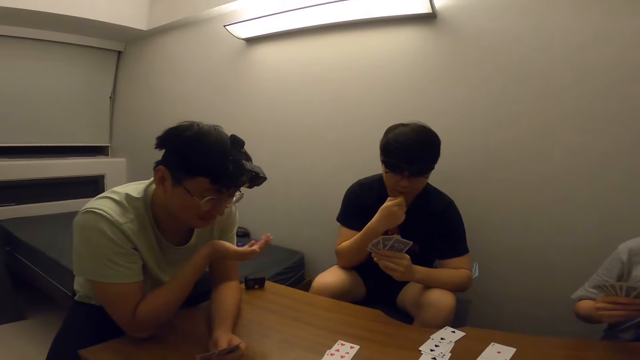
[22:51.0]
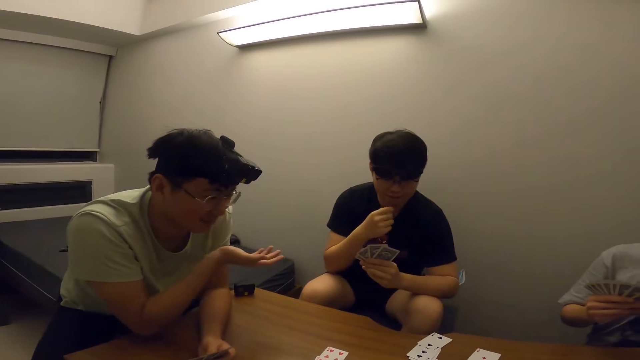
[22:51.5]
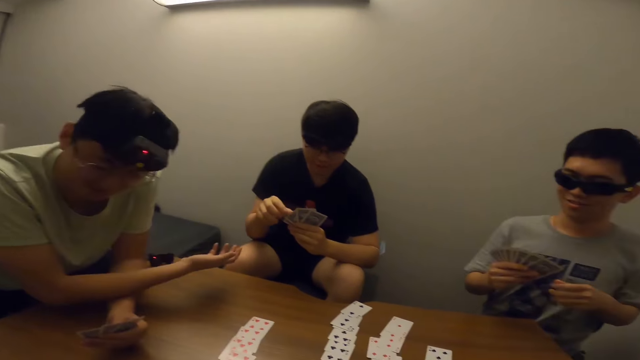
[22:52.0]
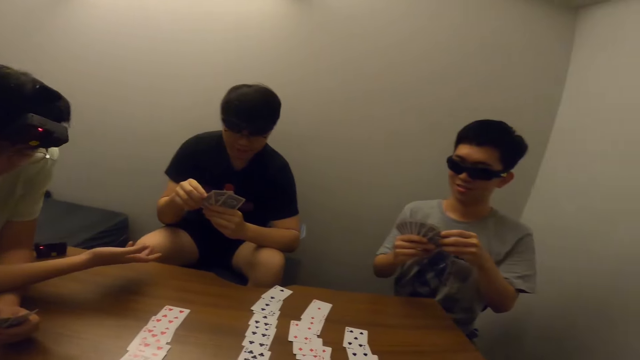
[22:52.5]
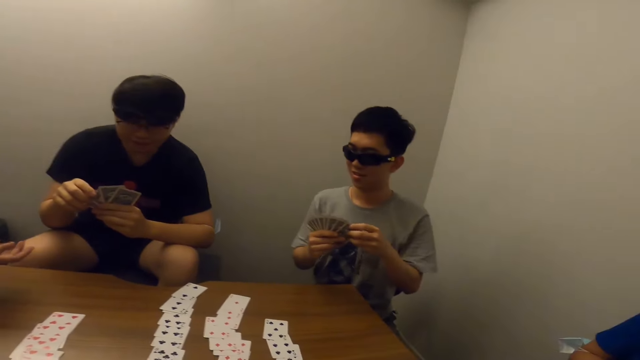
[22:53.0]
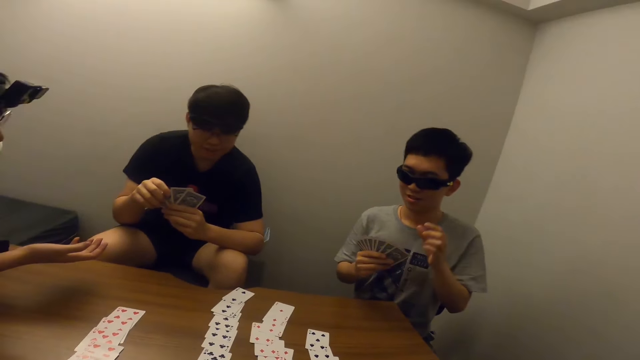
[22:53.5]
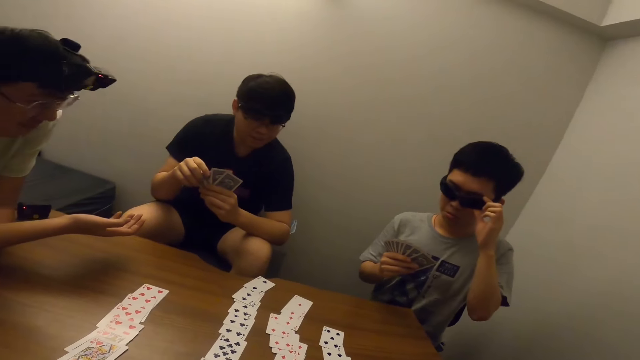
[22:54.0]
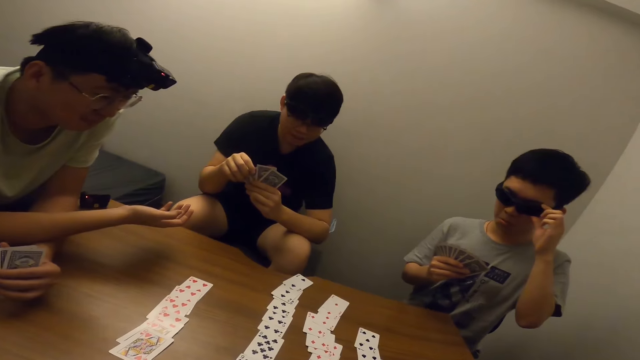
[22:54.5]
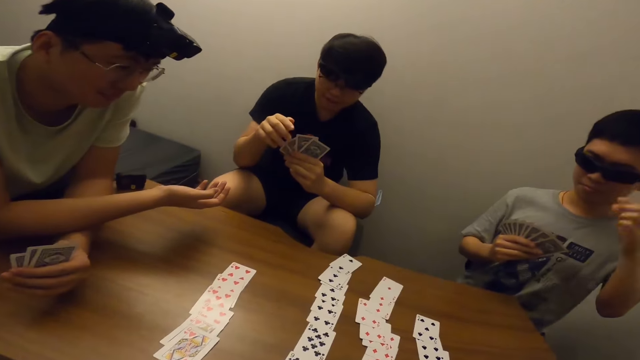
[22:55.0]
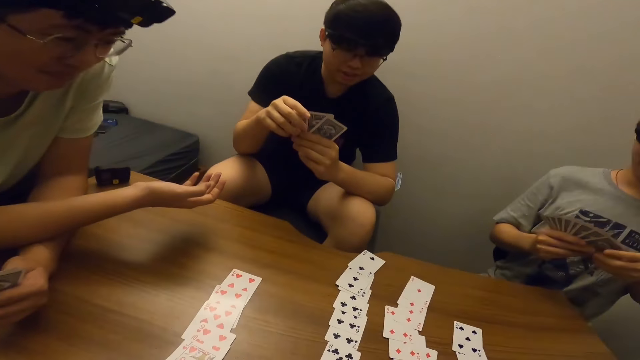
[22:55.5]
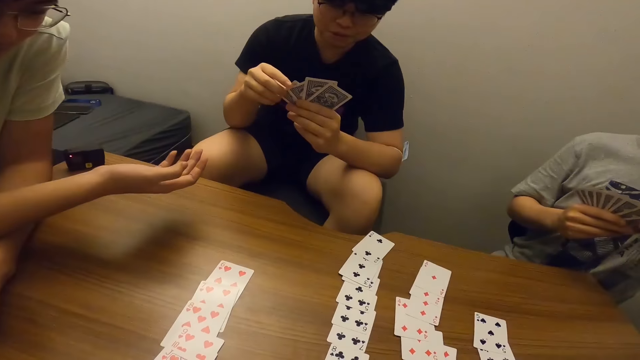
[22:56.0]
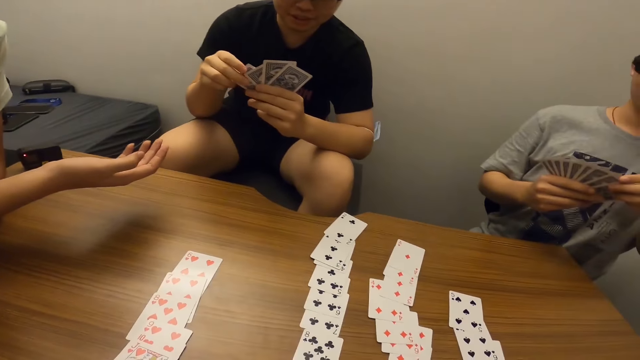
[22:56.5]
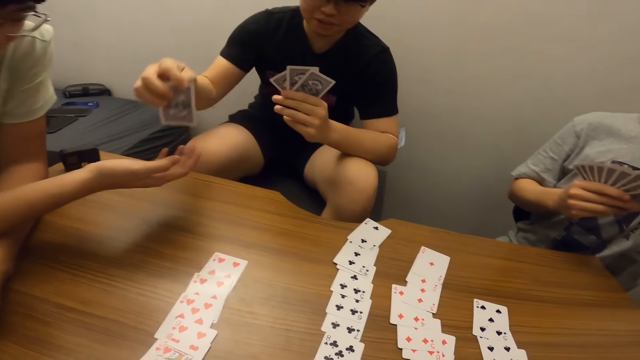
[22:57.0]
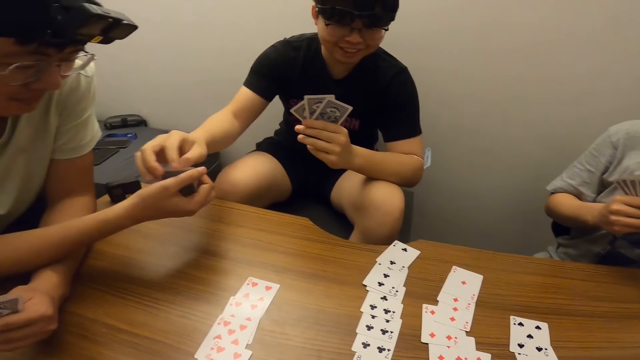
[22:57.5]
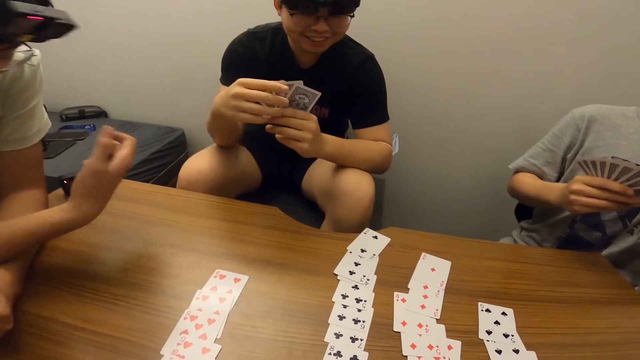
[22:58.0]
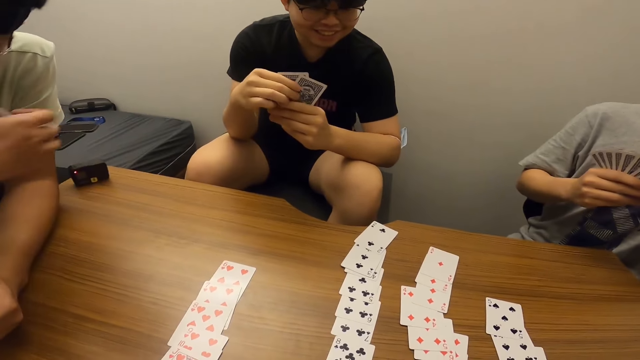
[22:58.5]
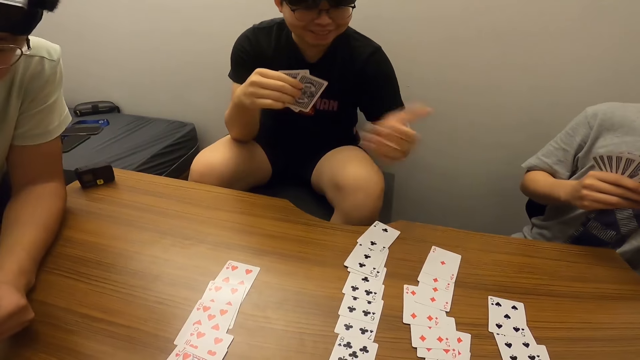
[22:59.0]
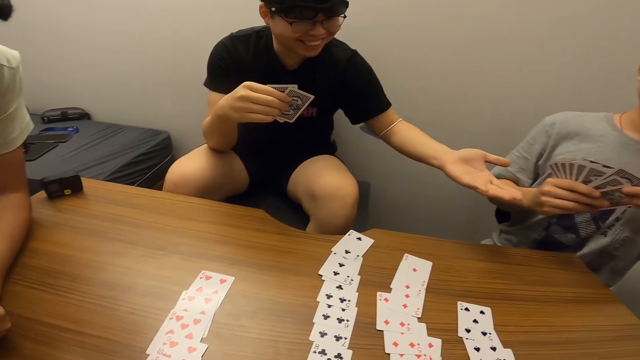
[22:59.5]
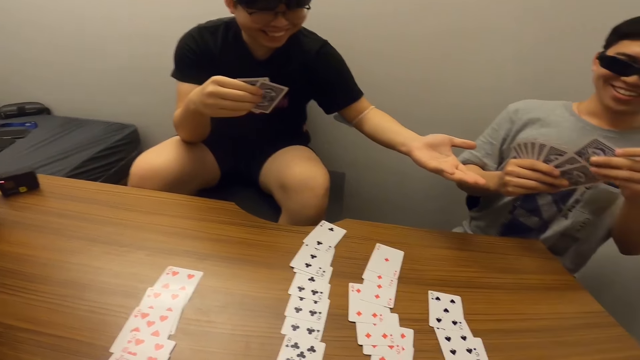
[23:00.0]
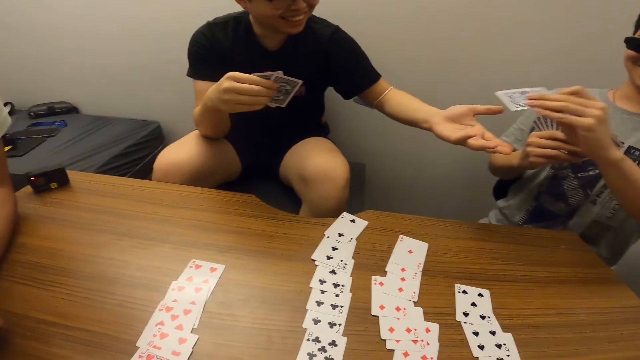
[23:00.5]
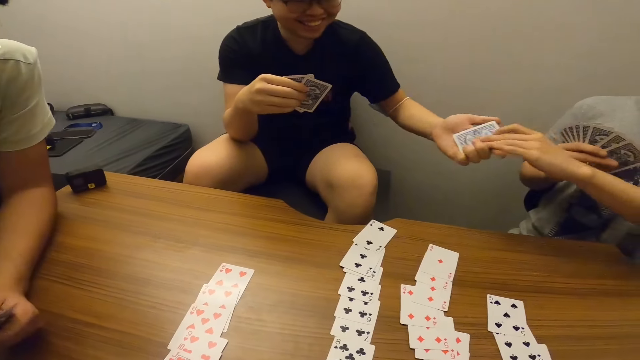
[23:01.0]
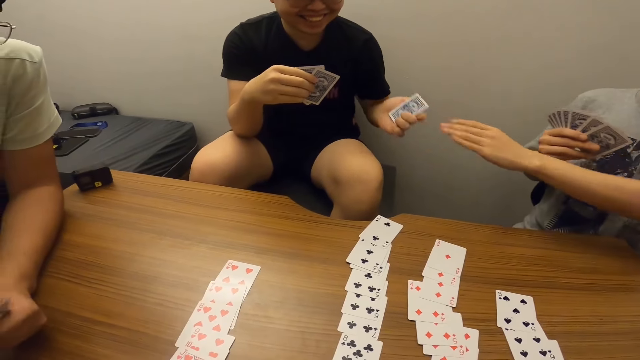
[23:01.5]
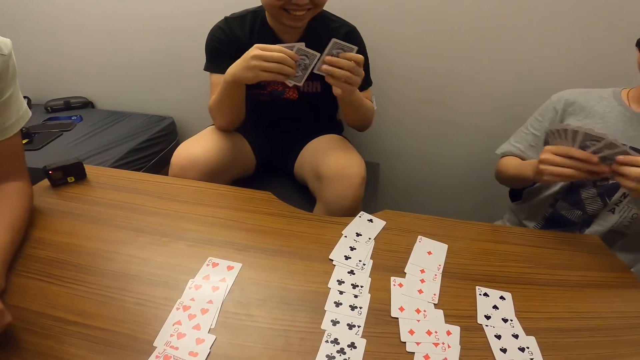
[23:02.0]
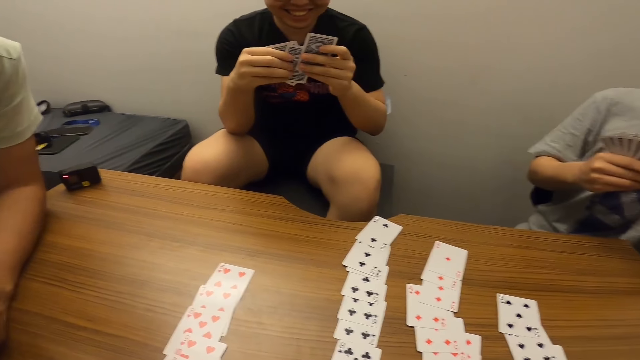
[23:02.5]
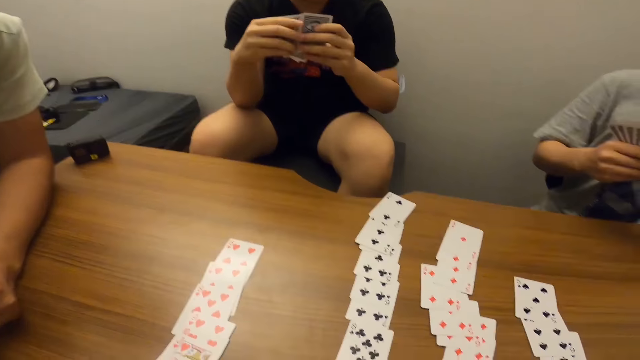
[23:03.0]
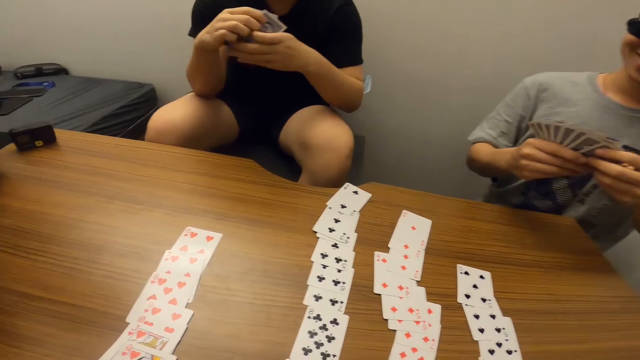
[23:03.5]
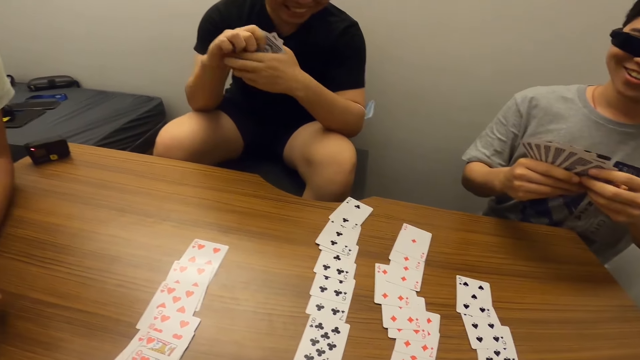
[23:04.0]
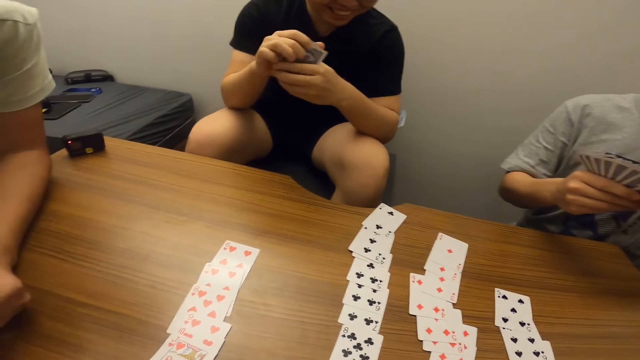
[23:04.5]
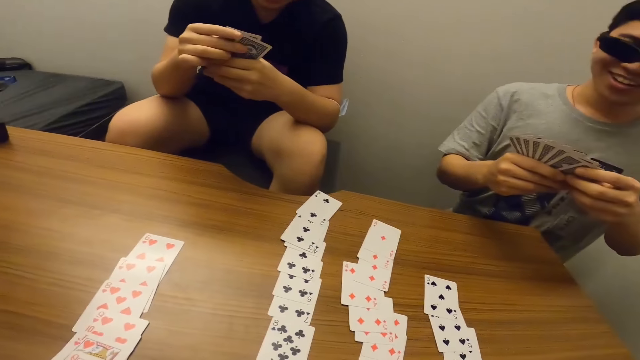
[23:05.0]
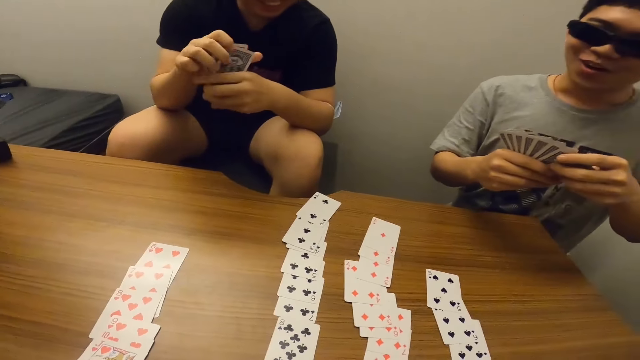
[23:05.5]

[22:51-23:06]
The camera wearer stares at a man. They stare at another man. They stare at the first man. They stare at the table. A third man hands the first man a card. The camera wearer stares at the third man. A fourth man hands the third man a card. The camera wearer stares at the table.

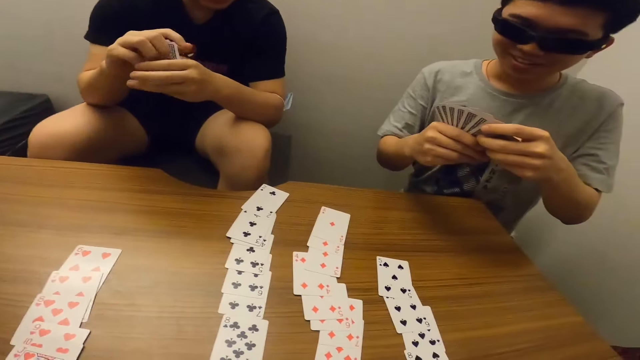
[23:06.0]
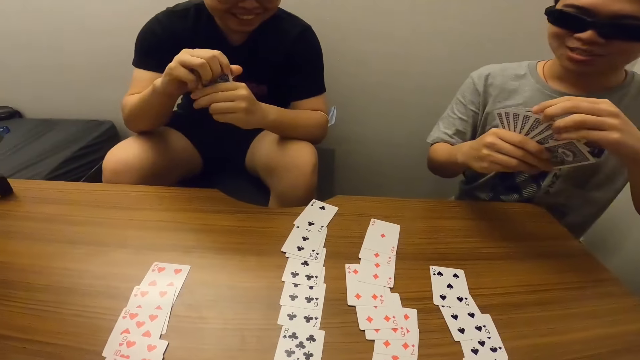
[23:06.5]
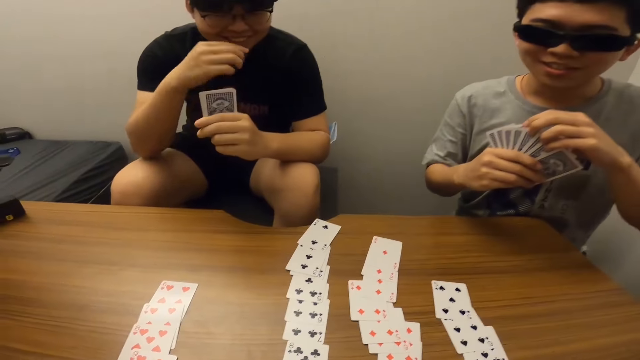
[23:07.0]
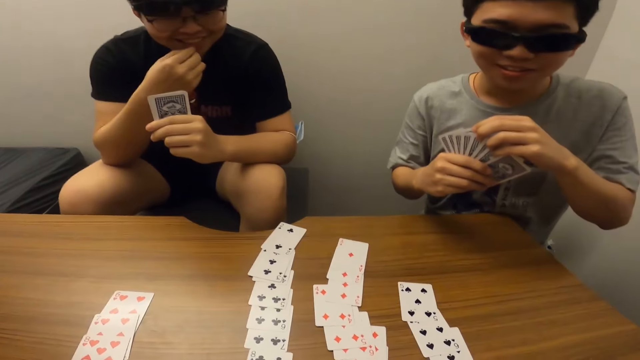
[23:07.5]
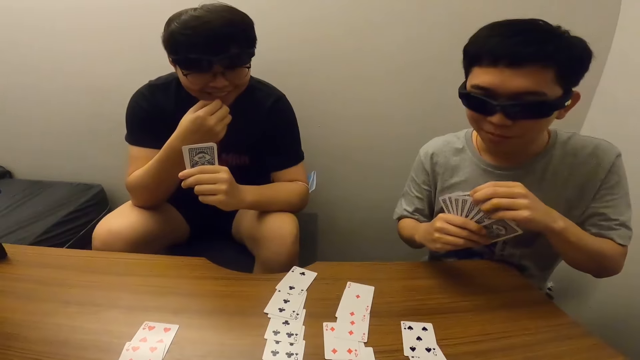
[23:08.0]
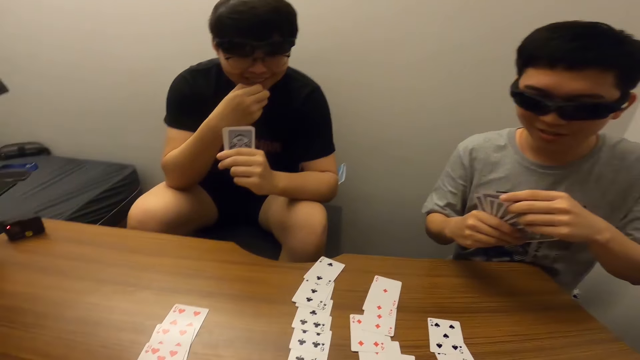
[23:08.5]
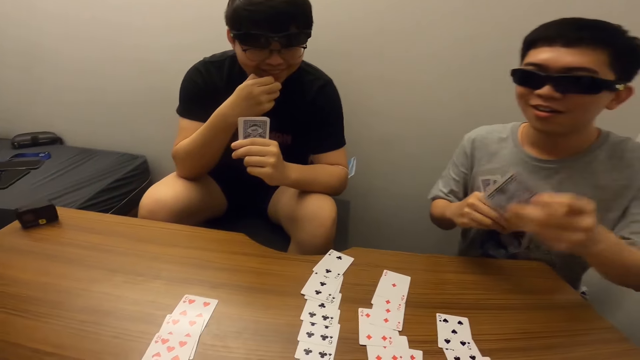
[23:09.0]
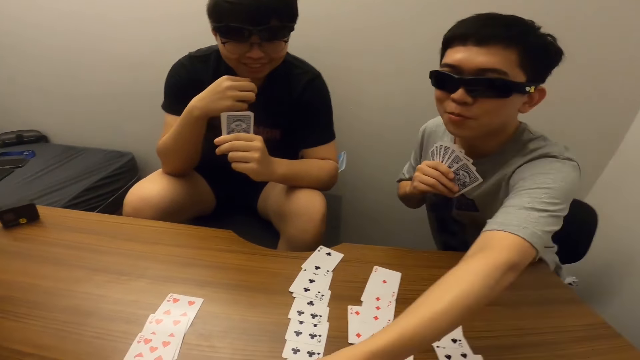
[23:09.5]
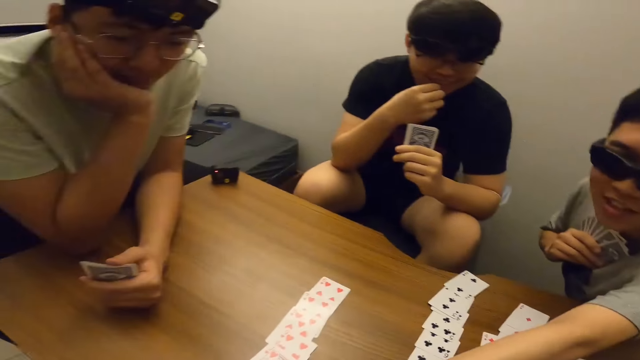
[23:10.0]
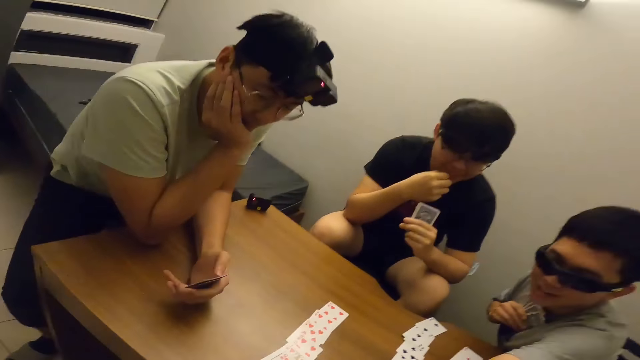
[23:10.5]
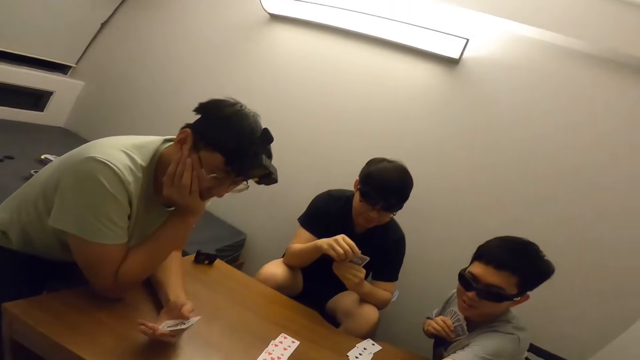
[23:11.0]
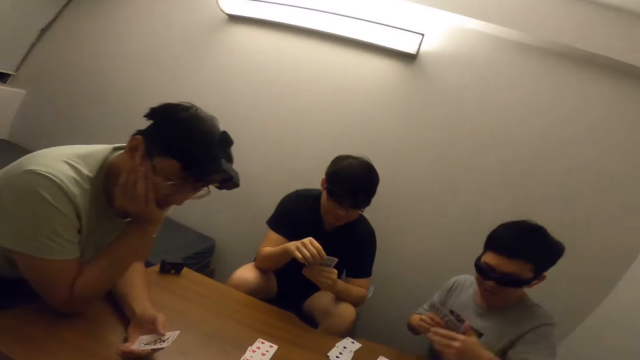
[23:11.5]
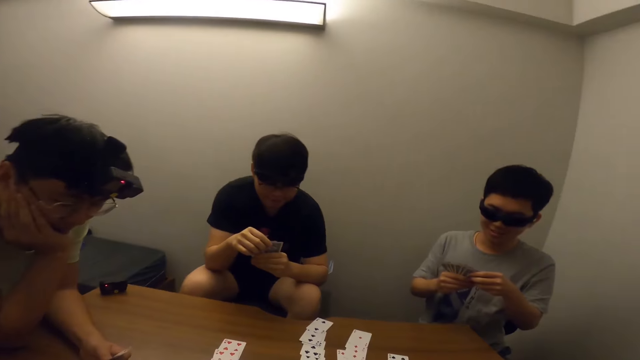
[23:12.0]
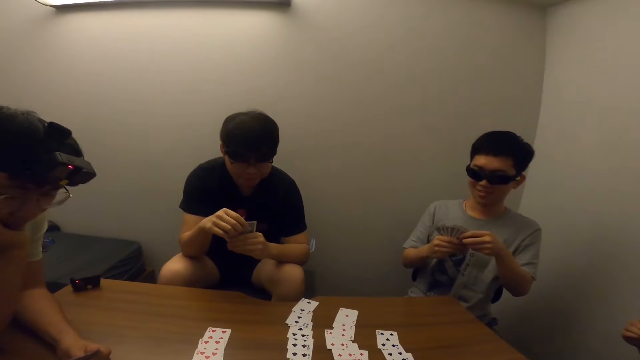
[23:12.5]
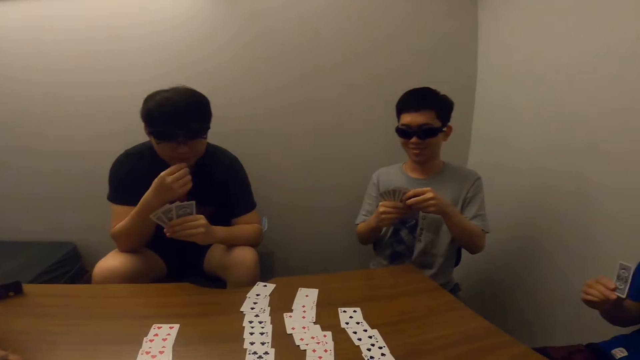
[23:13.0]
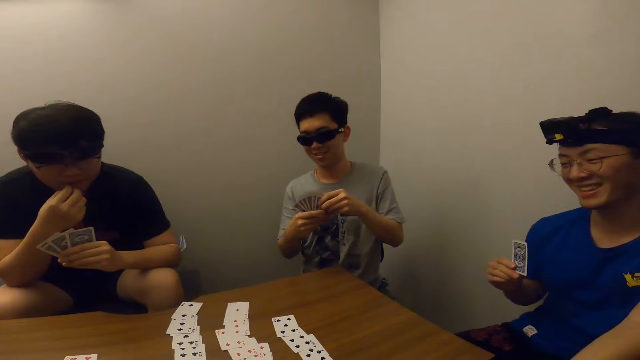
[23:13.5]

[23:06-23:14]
The camera wearer stares at a man. They stare at another man. A third man drops a card on the table. The camera wearer stares at a fourth man.
